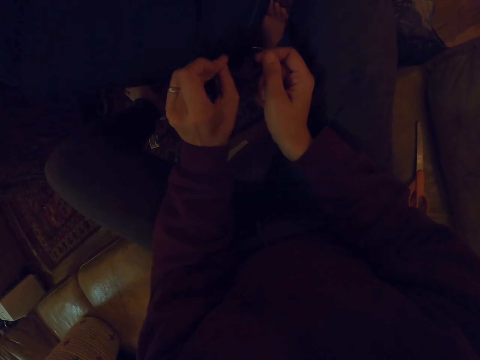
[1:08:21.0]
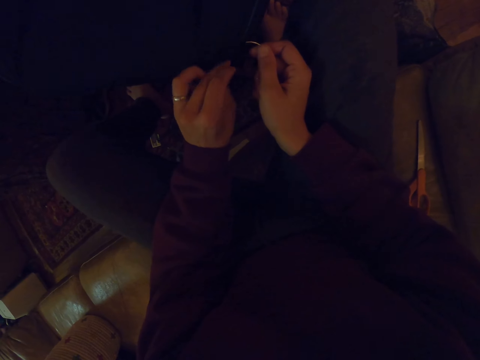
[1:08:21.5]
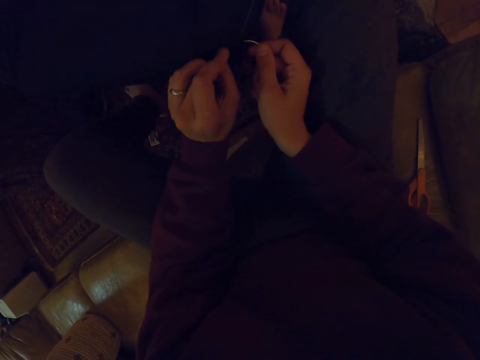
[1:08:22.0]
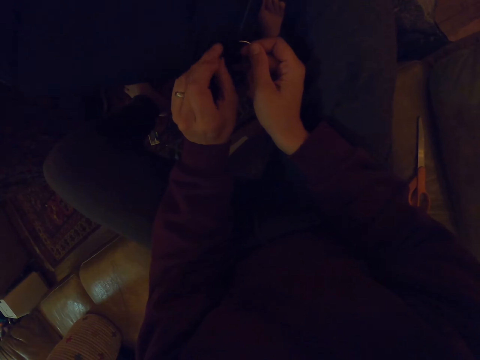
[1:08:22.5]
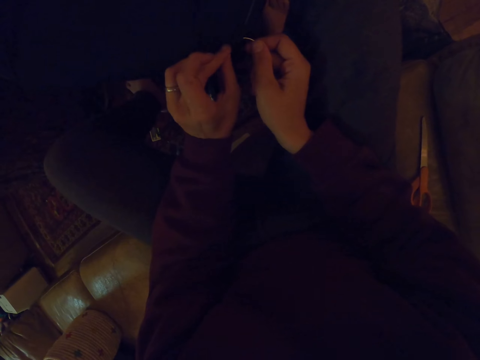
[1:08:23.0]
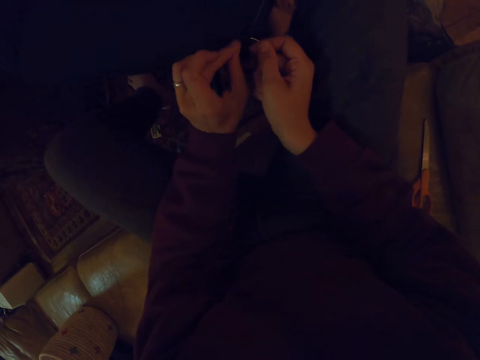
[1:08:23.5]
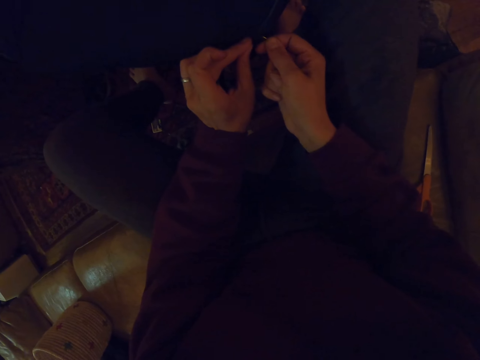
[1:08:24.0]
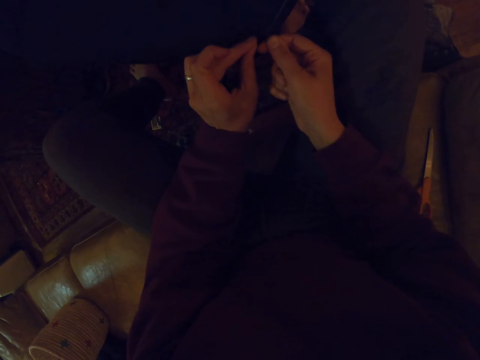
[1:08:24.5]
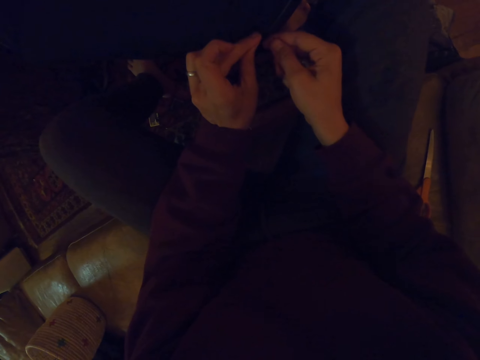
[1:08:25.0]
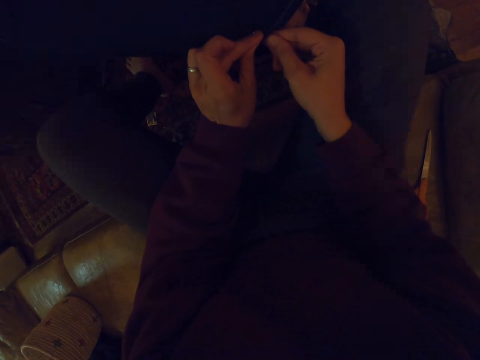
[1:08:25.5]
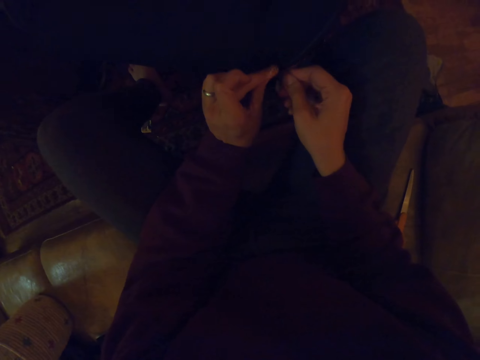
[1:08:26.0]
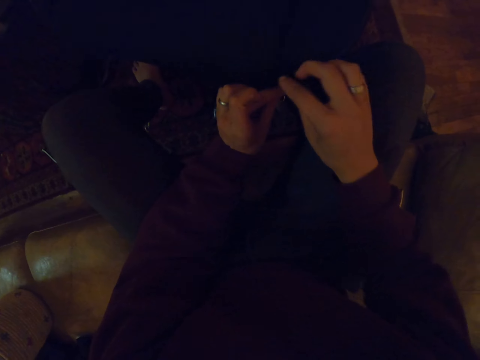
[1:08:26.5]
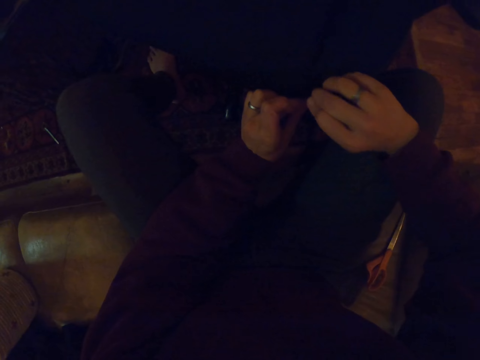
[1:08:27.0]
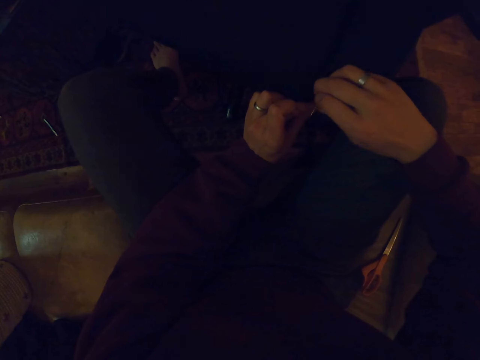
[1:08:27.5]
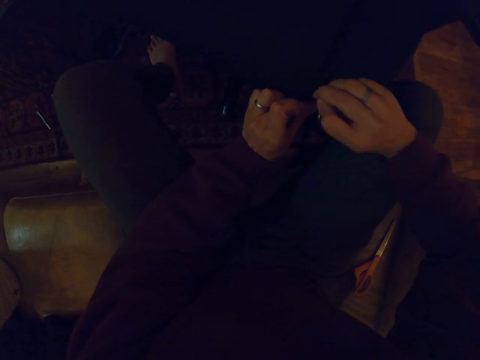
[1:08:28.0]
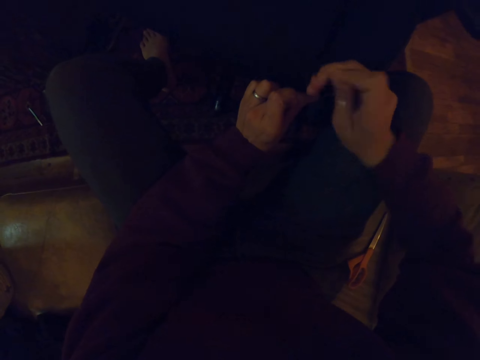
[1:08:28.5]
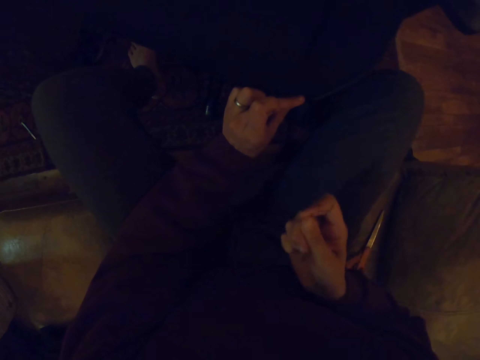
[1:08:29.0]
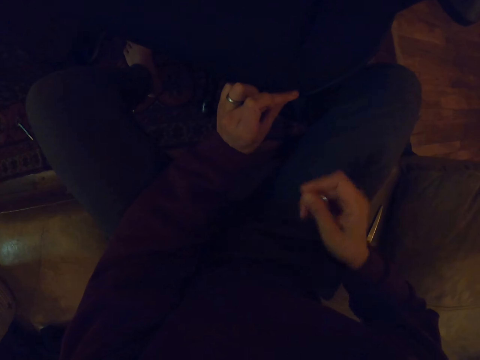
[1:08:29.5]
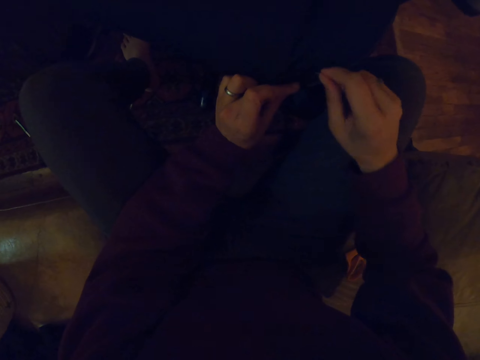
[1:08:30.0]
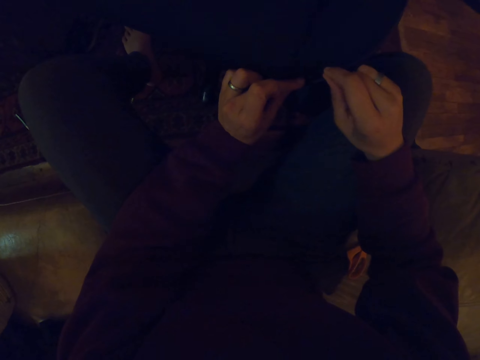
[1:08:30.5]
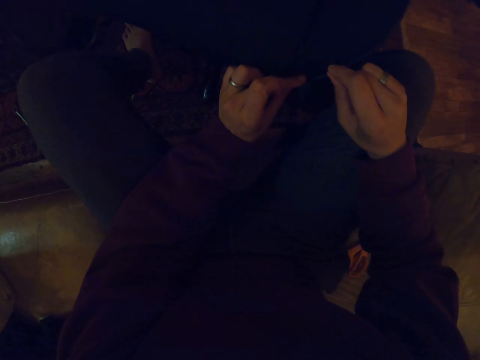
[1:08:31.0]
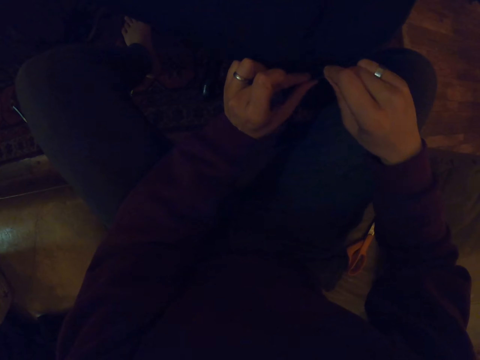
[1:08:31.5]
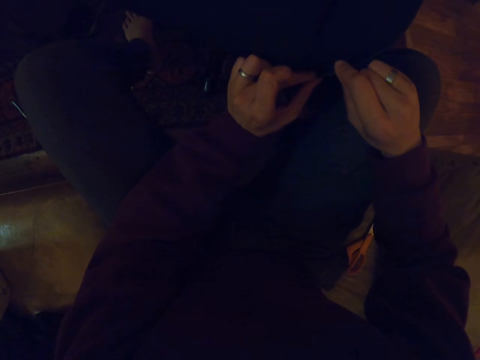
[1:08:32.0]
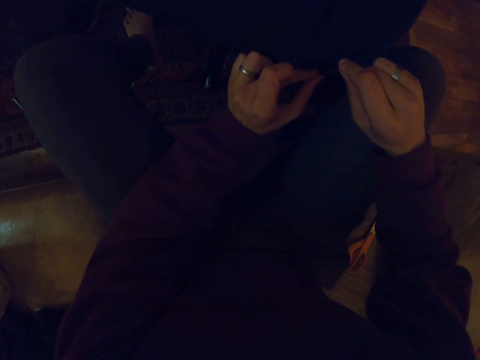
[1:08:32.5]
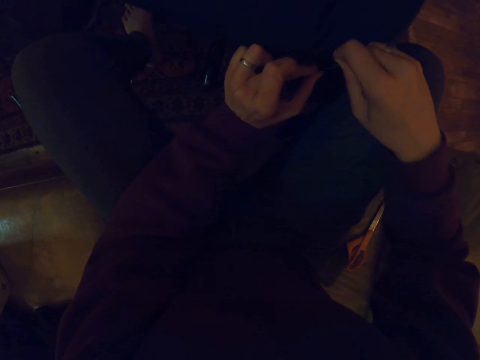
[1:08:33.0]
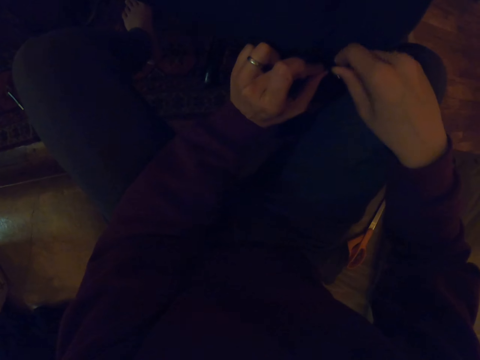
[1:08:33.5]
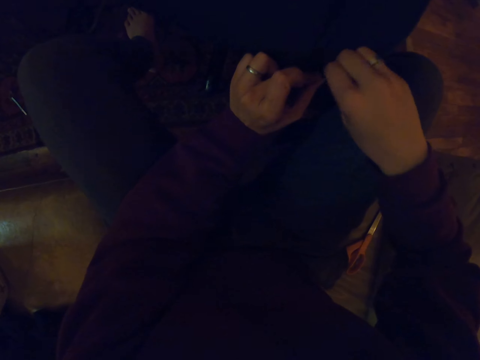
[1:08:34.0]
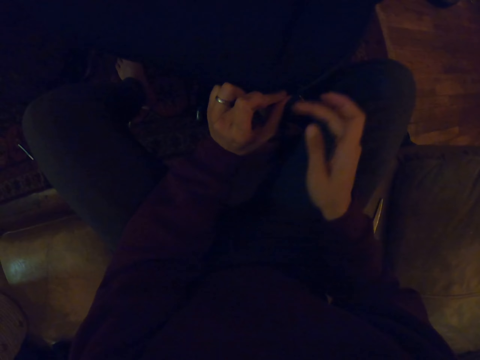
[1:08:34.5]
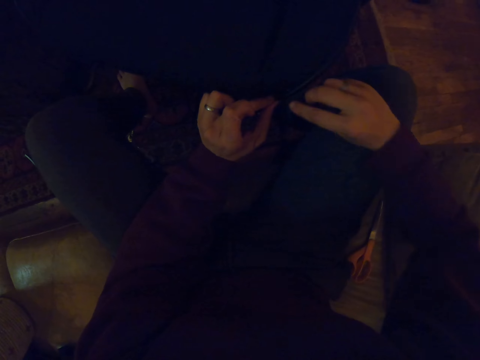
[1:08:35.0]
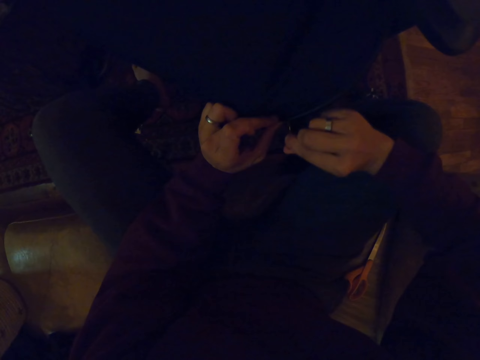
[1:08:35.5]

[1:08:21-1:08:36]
The camera wearer sews the chair with a needle. They insert the needle on the fabric. They pull out the thread. They insert the fabric in the fabric of the seat.

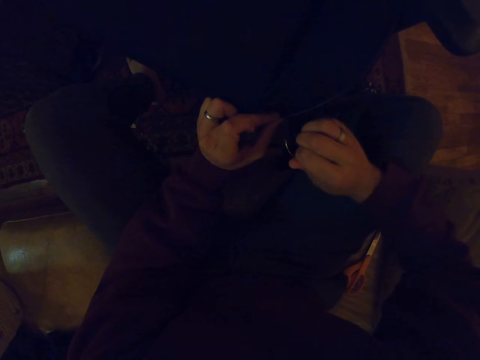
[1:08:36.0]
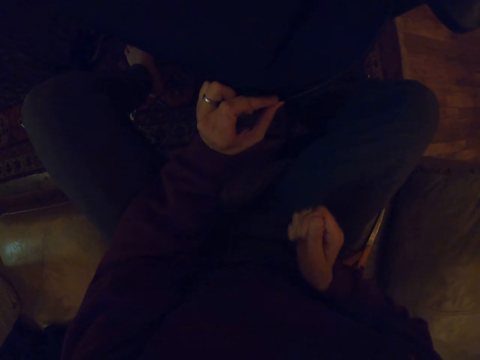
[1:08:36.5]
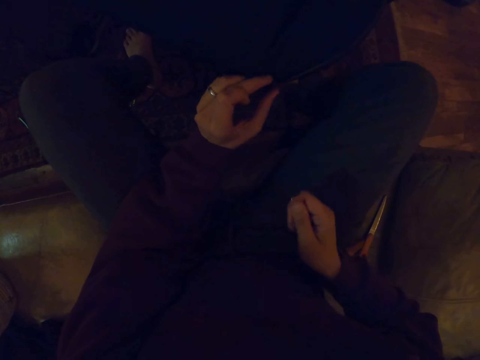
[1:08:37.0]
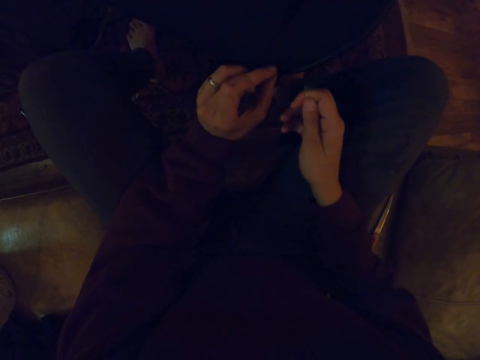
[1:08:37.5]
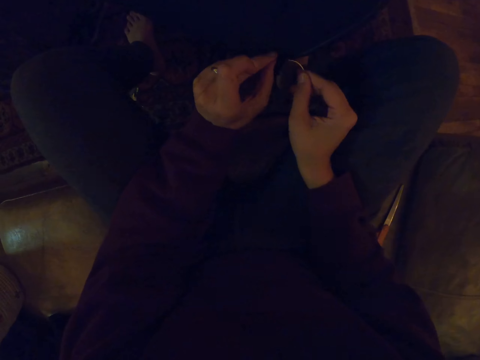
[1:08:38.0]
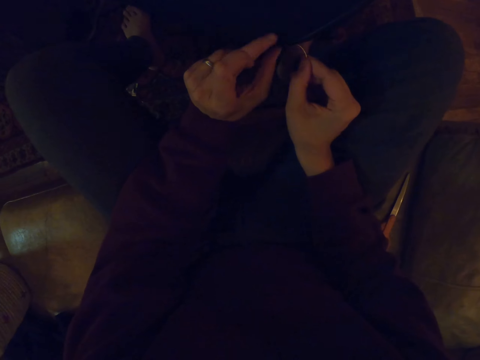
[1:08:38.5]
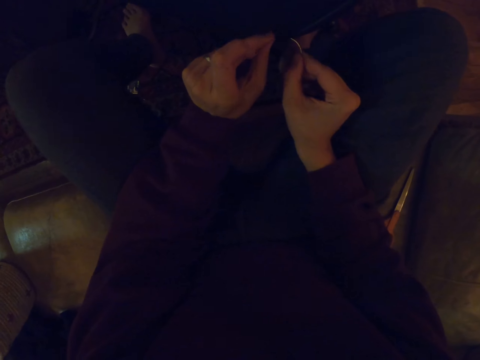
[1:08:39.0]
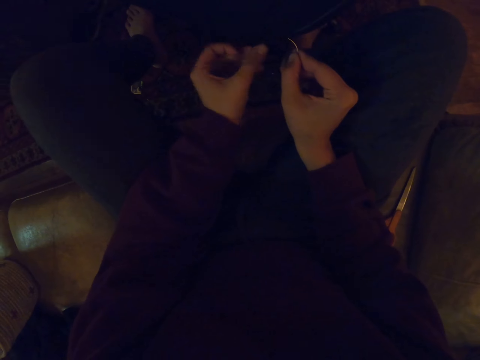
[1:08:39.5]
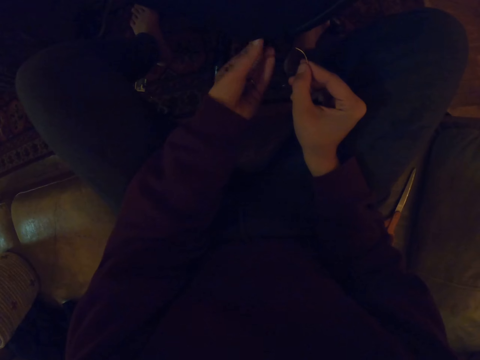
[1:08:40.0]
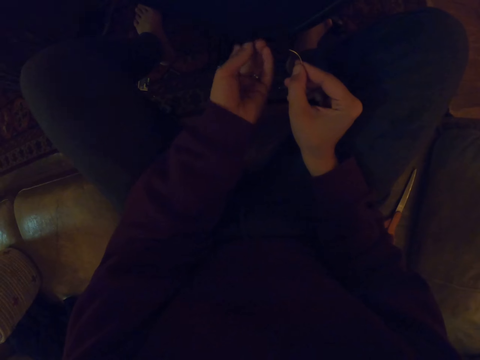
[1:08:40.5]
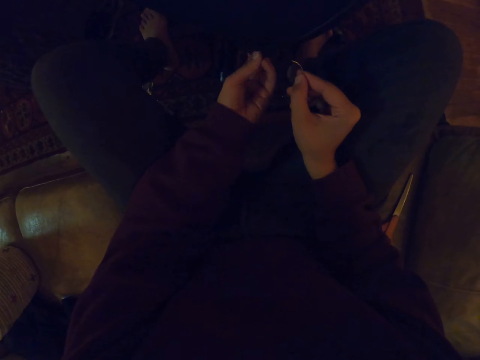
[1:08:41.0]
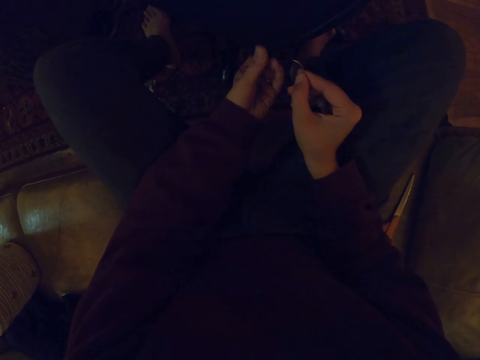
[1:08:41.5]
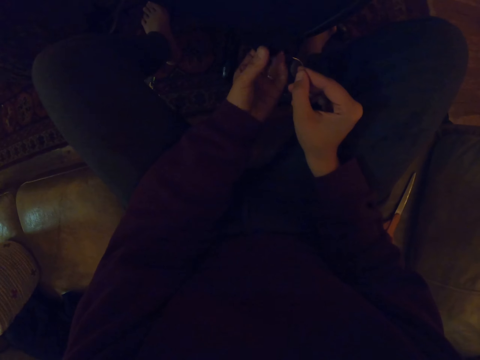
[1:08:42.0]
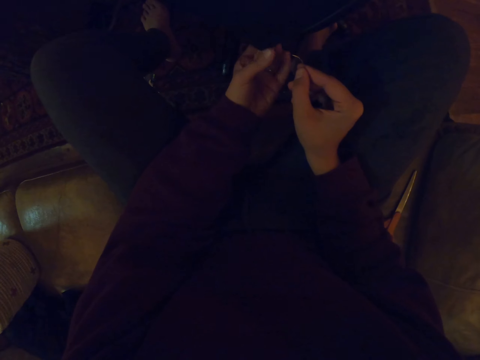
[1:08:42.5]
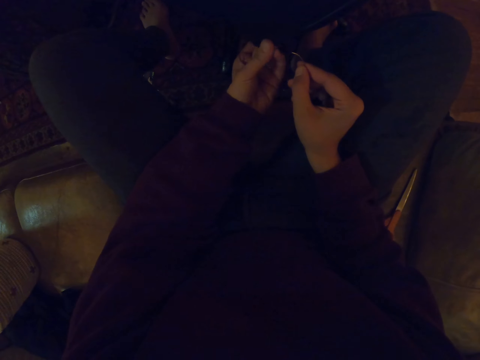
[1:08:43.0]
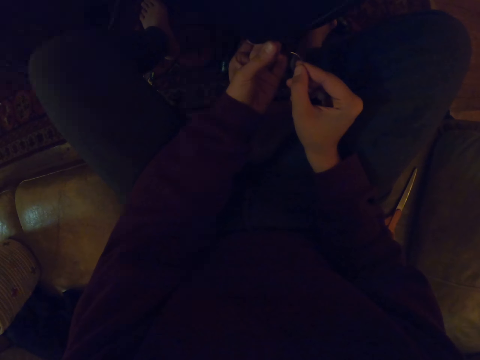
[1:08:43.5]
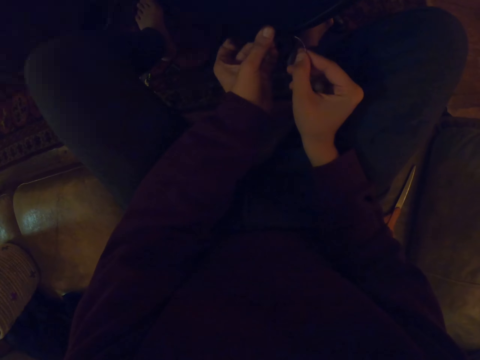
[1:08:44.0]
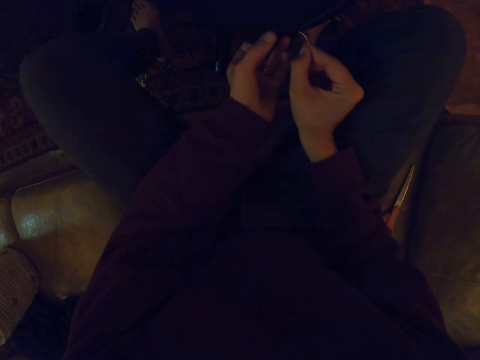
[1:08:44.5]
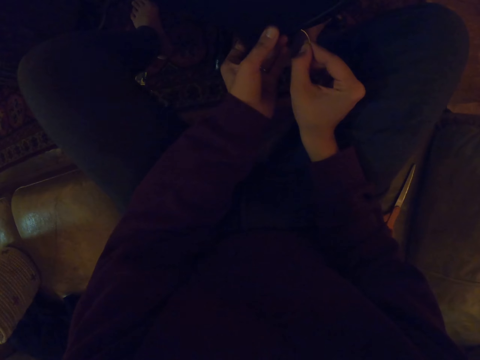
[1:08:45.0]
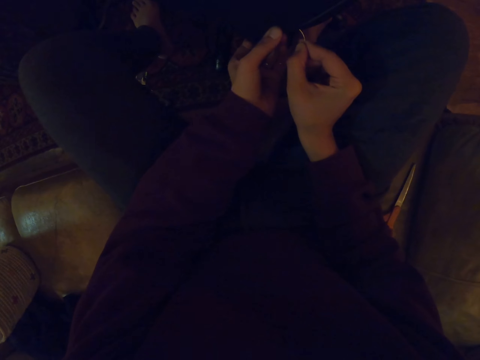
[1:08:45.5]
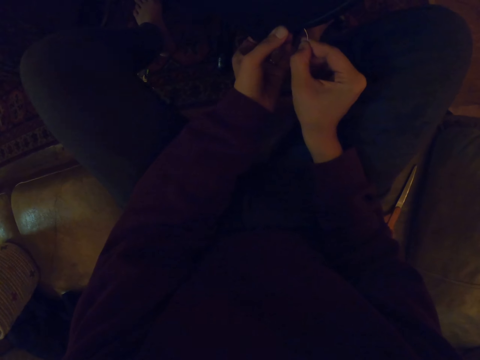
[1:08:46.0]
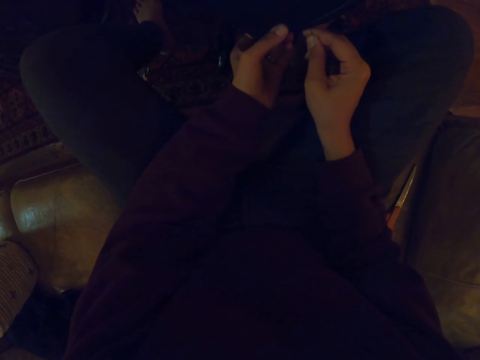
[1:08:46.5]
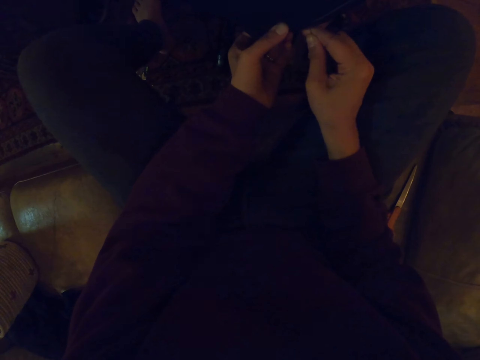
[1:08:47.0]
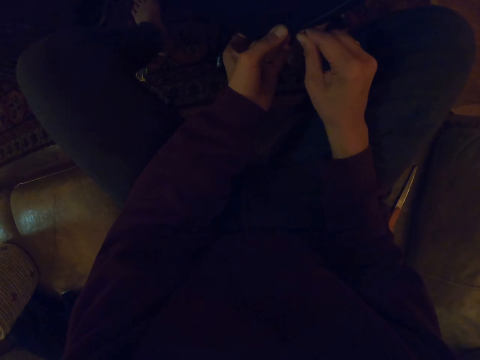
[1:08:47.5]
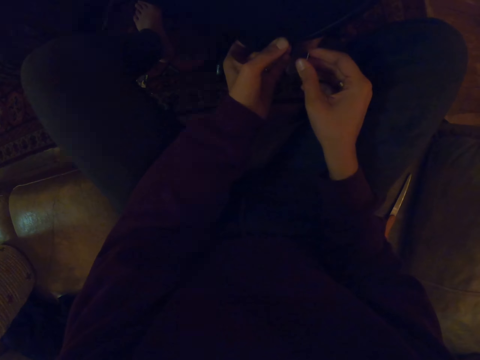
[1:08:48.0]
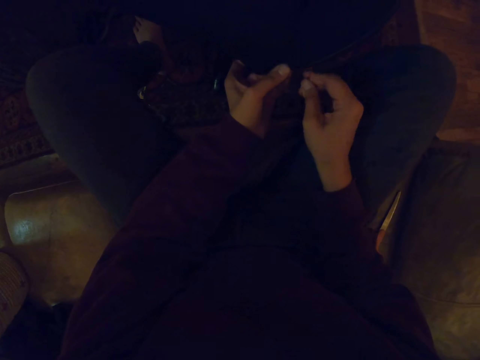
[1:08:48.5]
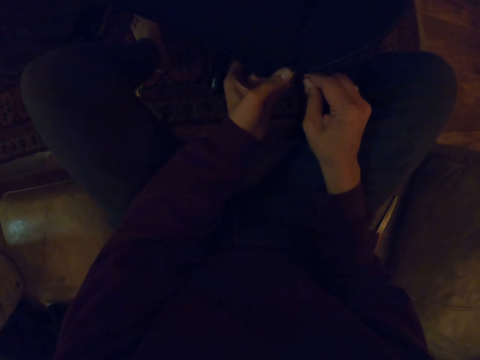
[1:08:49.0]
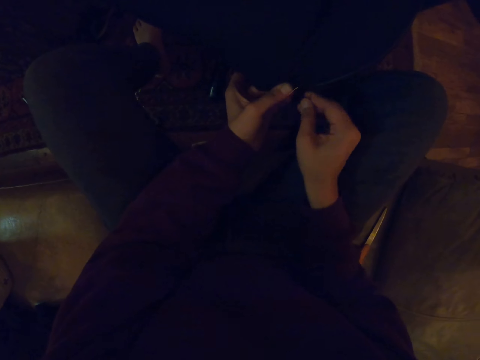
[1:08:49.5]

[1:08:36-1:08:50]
The camera wearer pulls out the thread. They hold the fabric together. They fold the chair cloth. They sew the chair with a needle. They insert the needle on the fabric.
